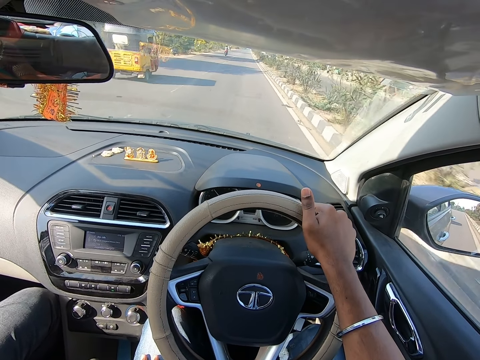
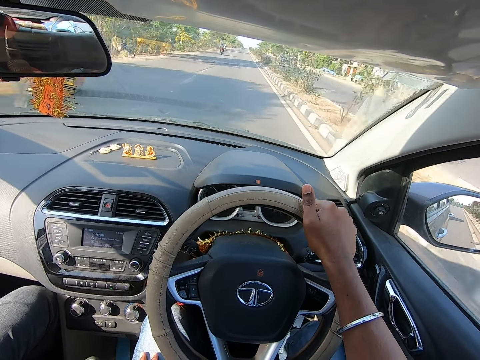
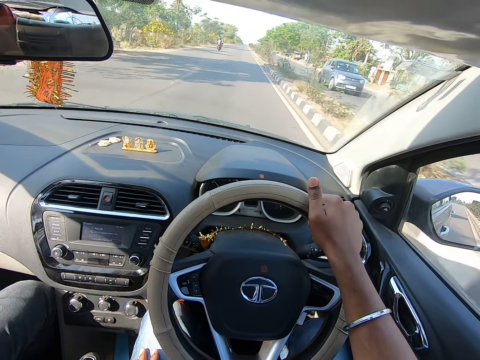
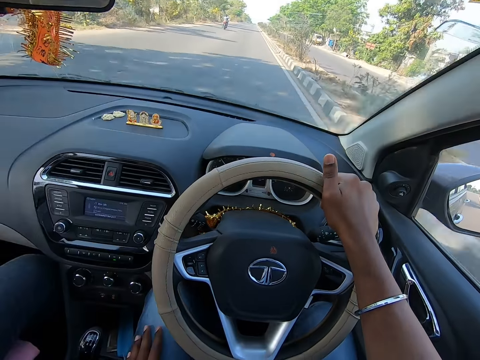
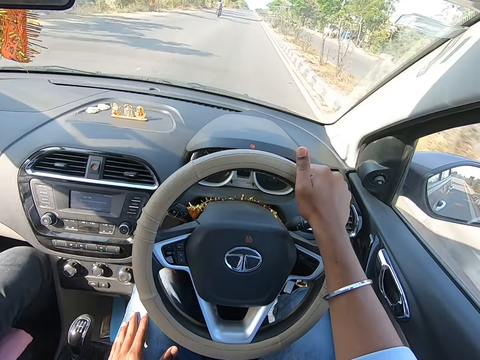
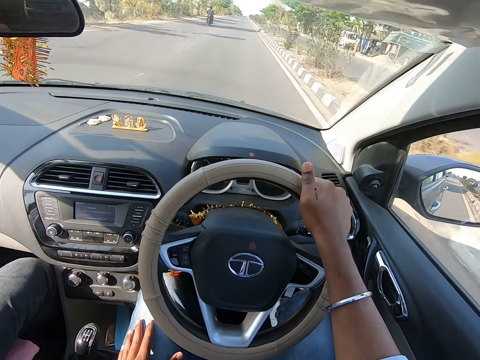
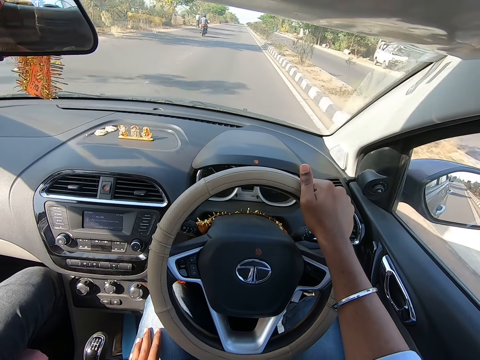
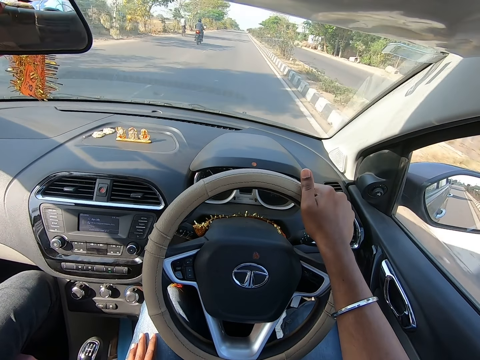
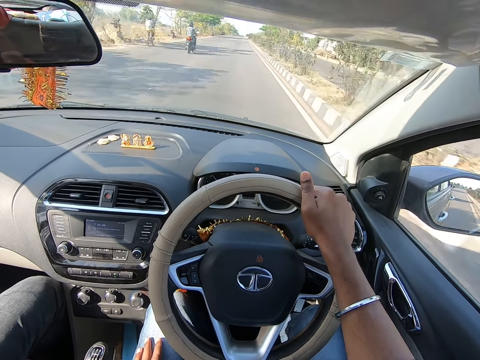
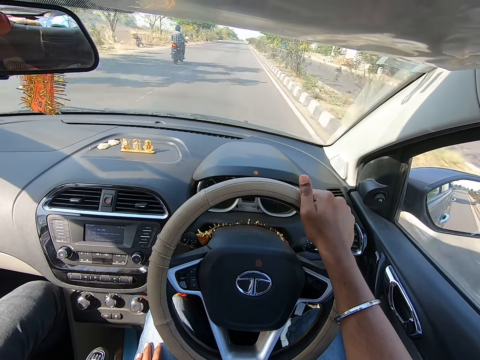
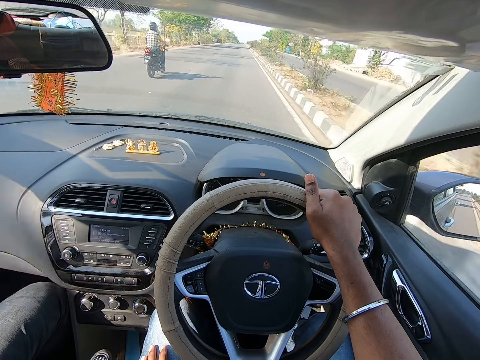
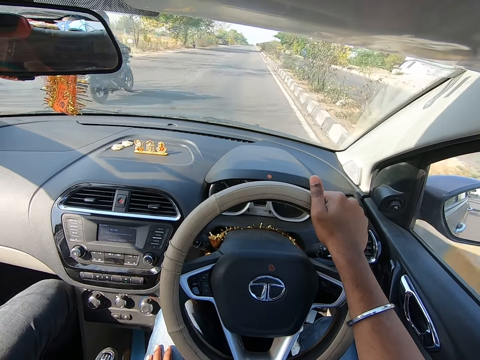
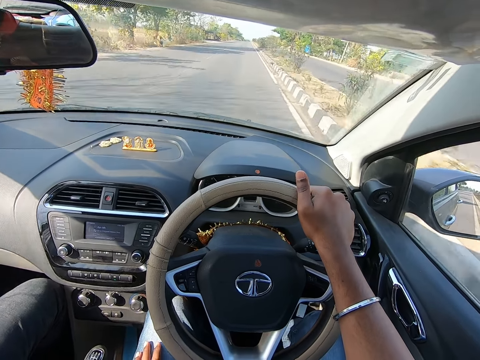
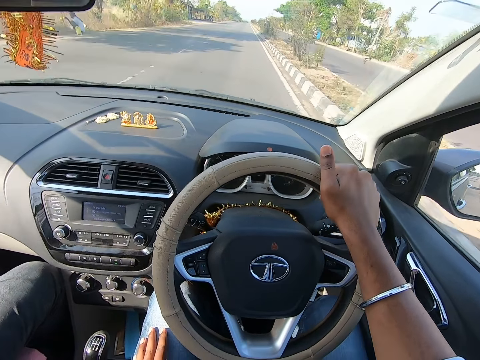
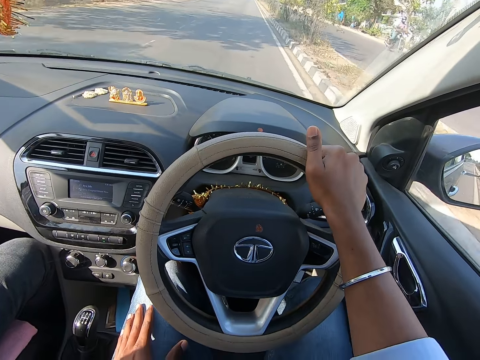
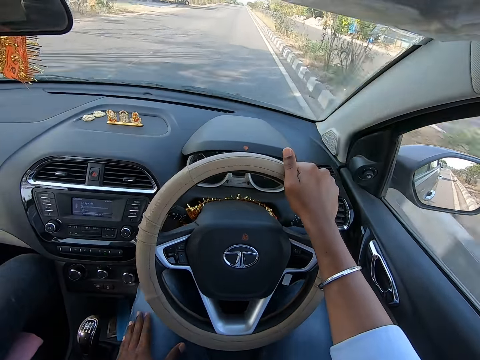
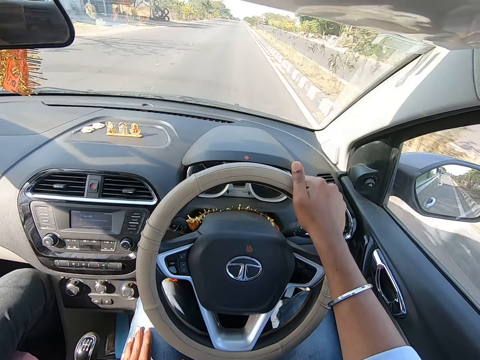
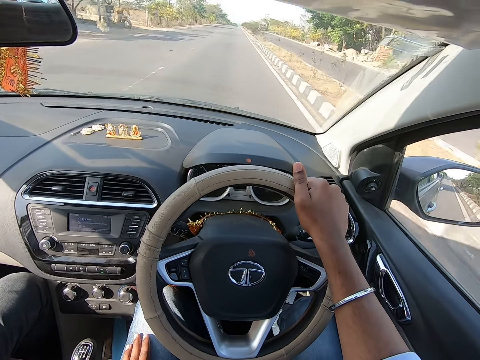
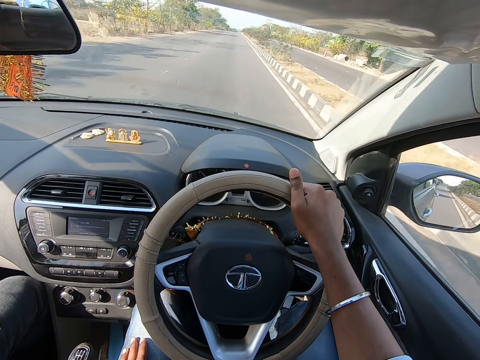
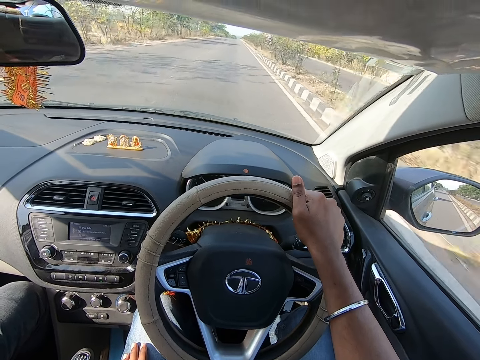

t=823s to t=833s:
The camera wearer drives past a yellow tricycle. They drive past a grey car. They drive past a bicycle. They drive past a bike. They drive past a bike again.

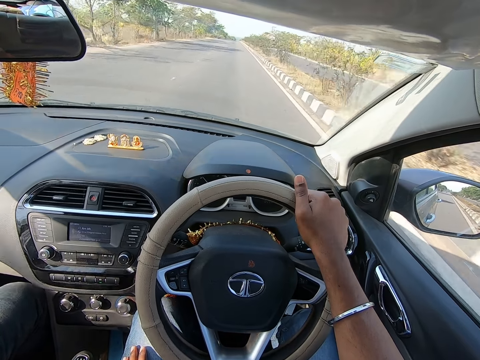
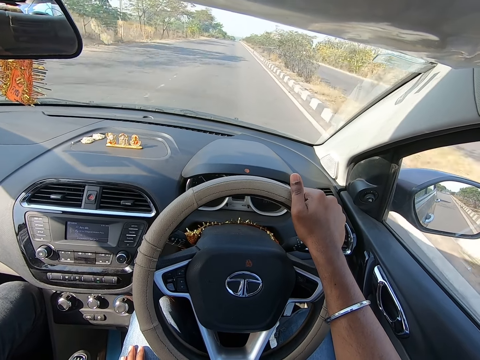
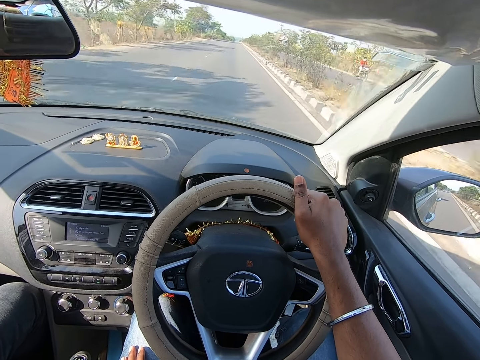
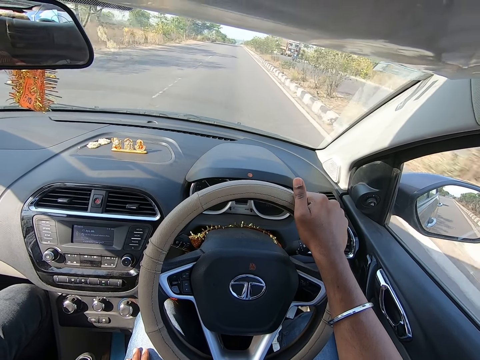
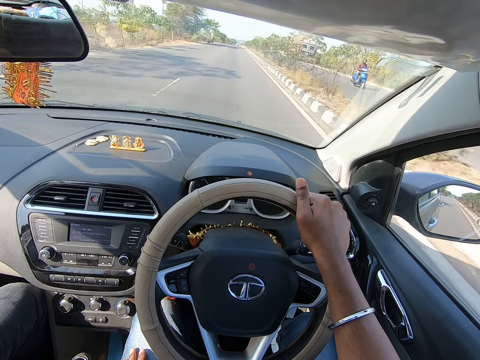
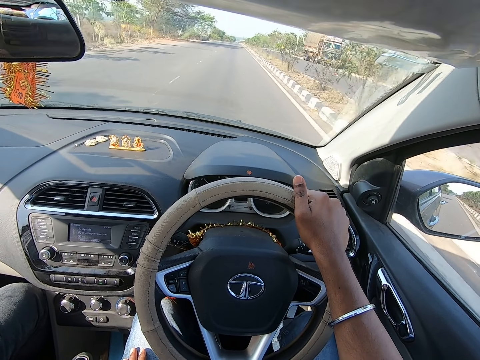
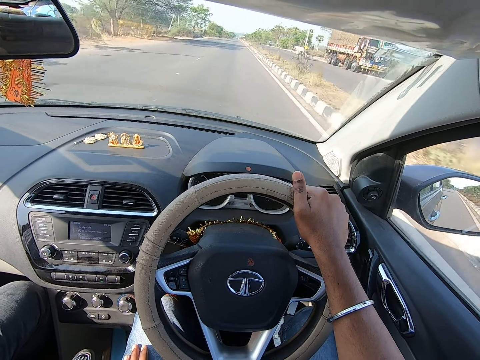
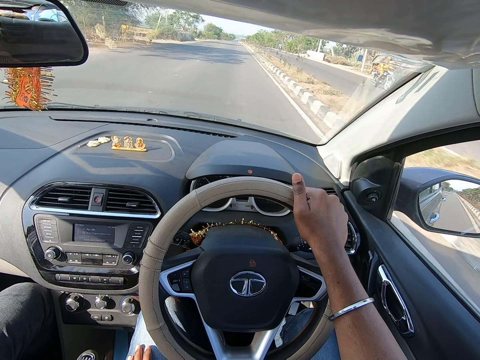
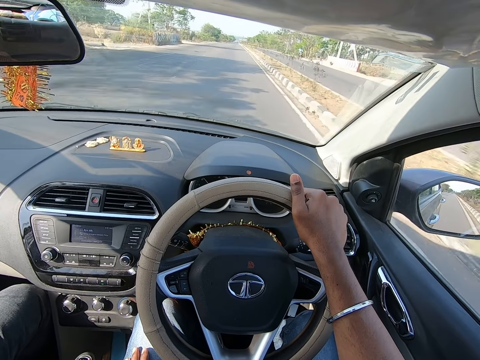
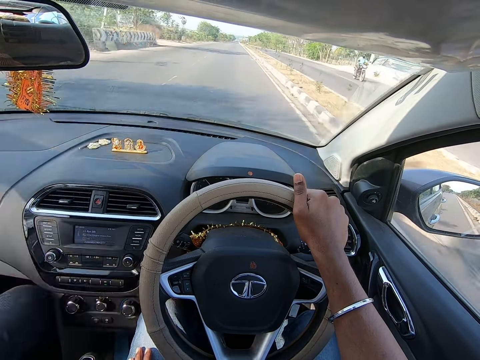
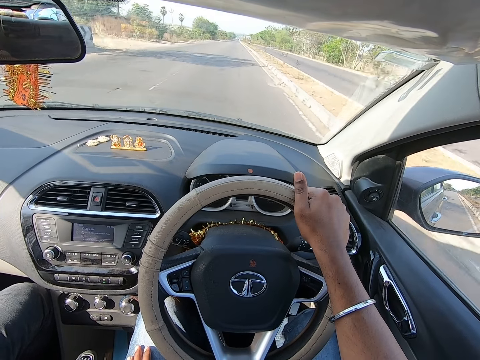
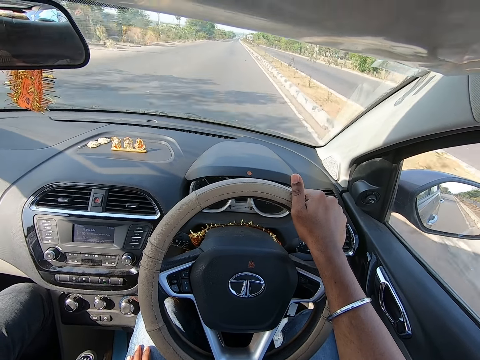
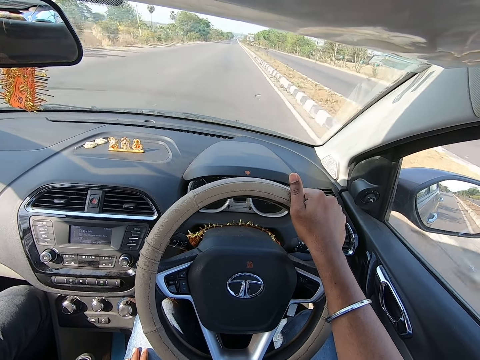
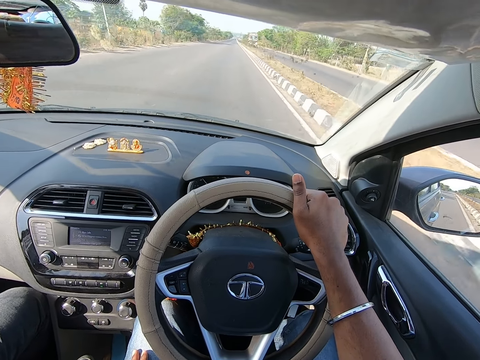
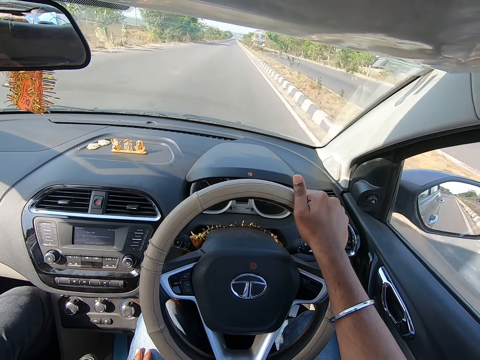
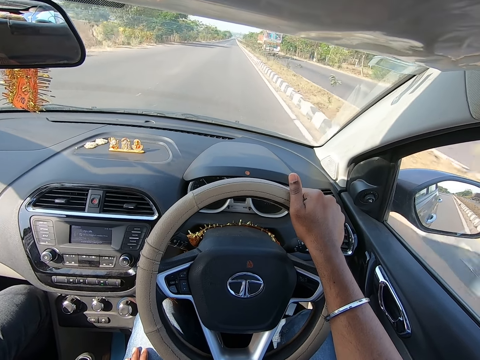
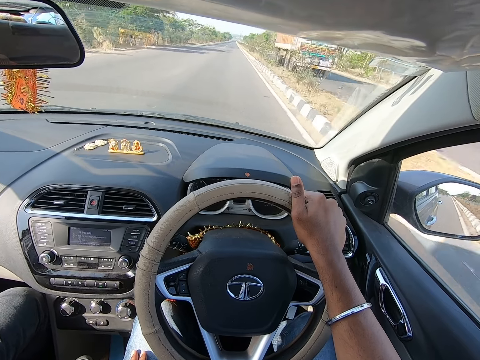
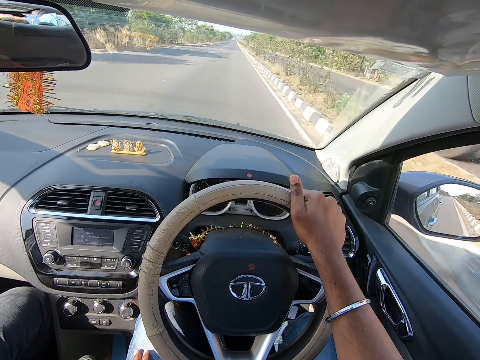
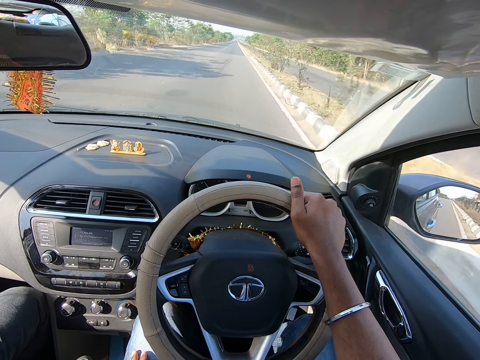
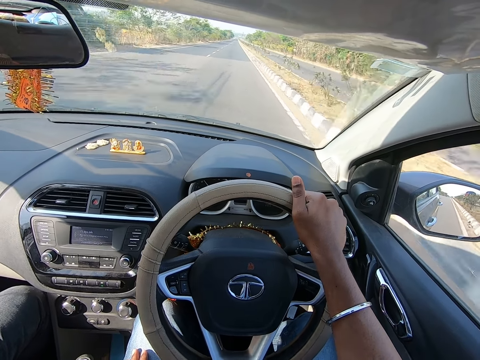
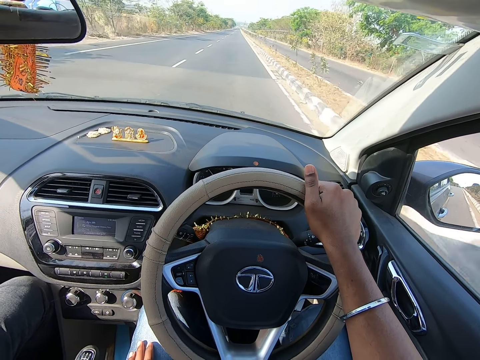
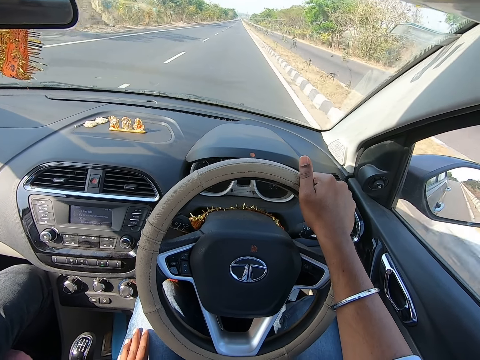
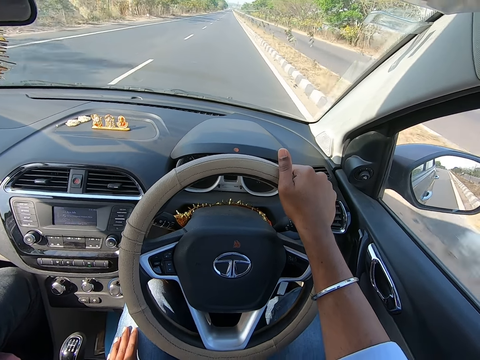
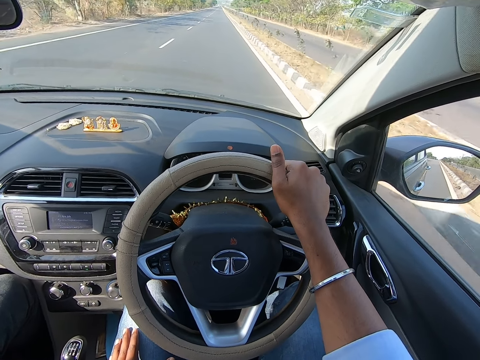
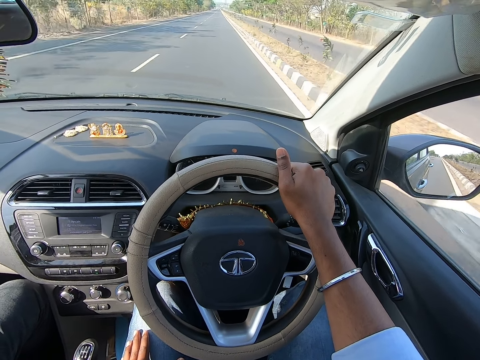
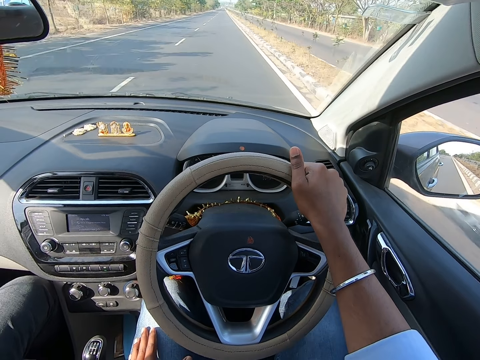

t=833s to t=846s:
The camera wearer drives past a bike repeatedly. They drive past a trailer.

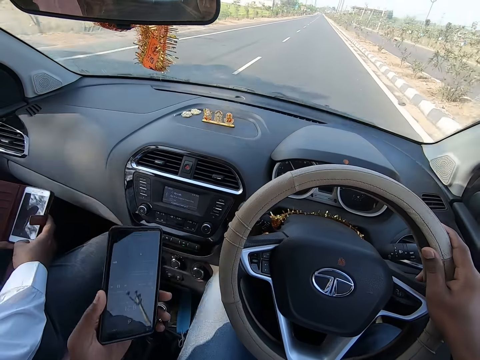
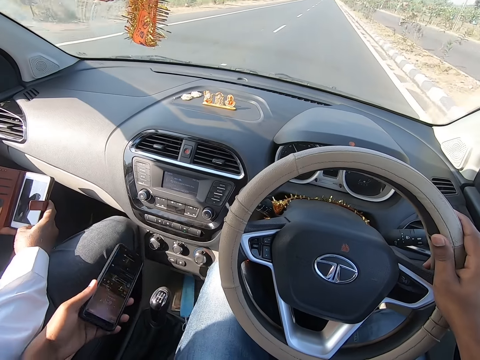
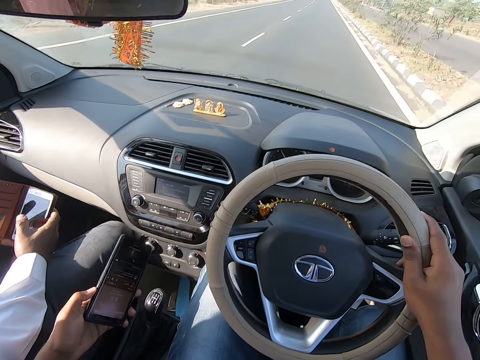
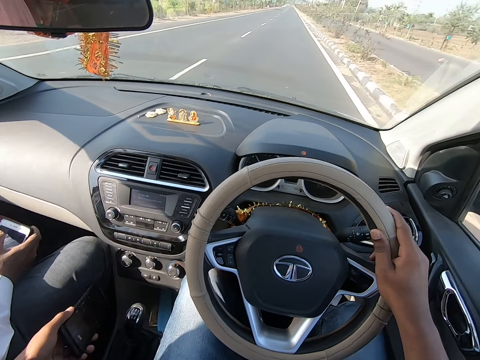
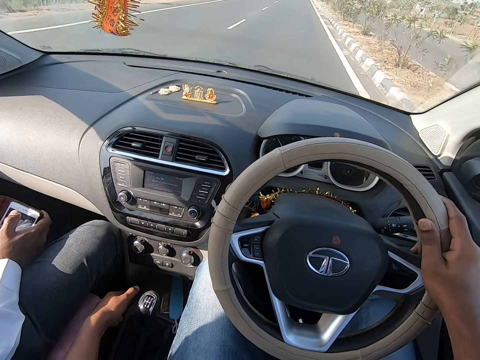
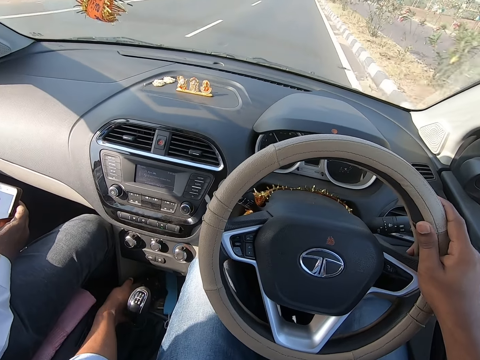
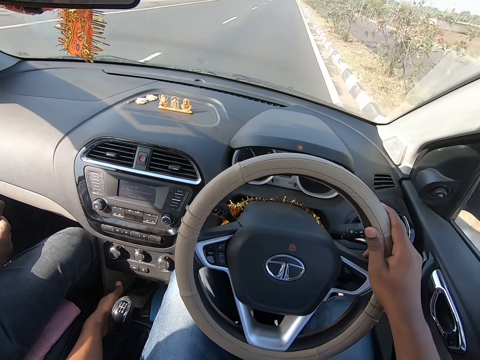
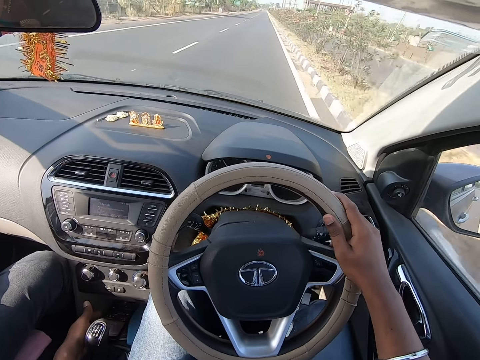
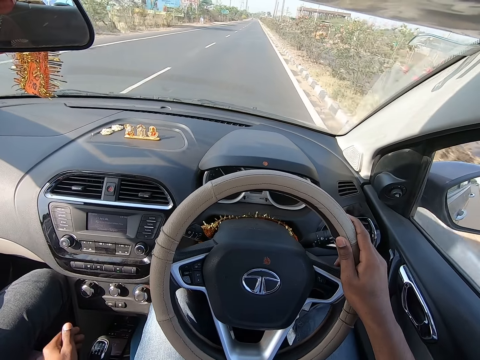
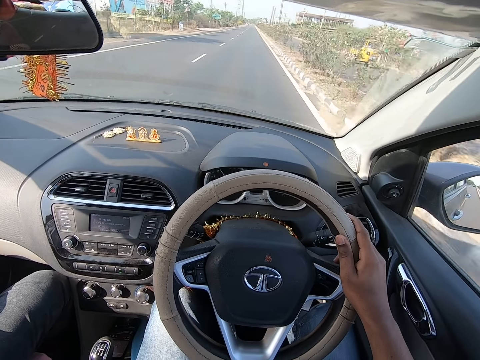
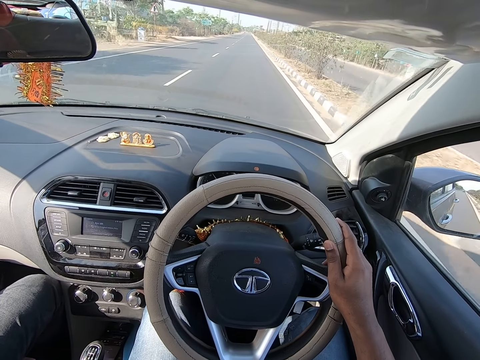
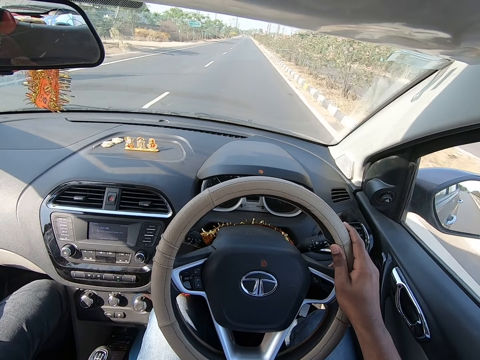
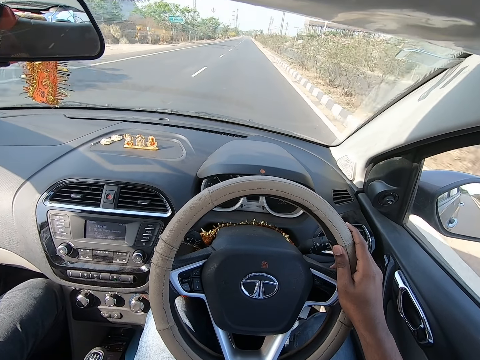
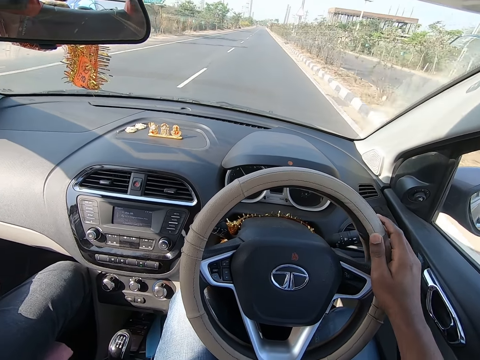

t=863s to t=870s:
The man operates the phone with his right hand. The camera wearer drops the phone on the dashboard with his left hand. He drives the car.
